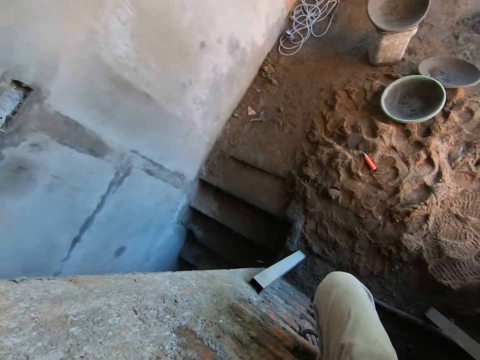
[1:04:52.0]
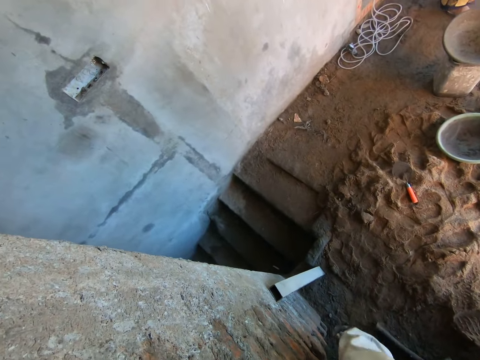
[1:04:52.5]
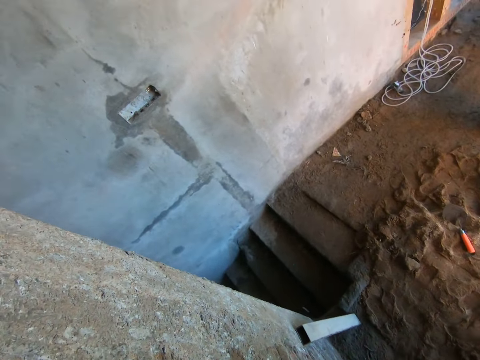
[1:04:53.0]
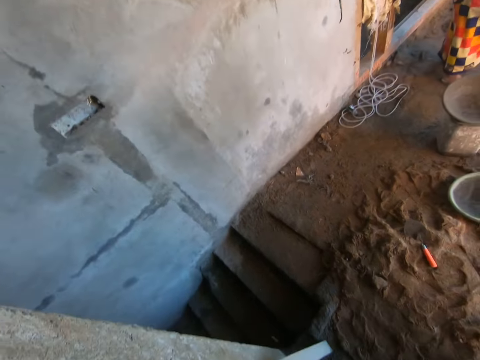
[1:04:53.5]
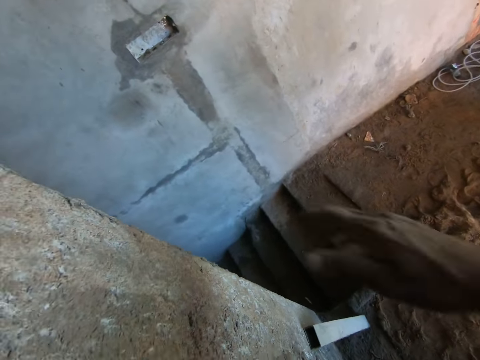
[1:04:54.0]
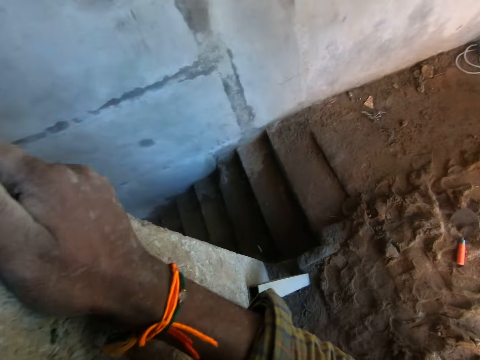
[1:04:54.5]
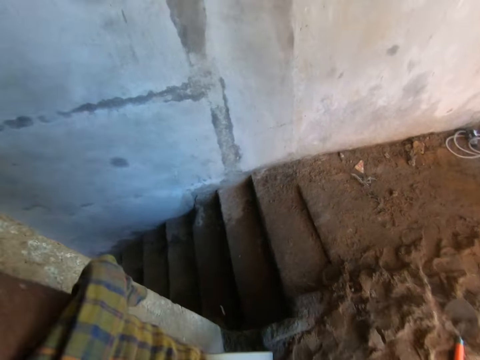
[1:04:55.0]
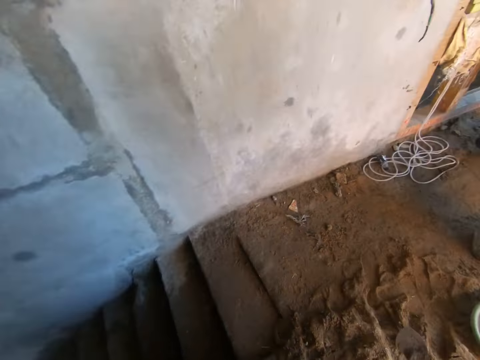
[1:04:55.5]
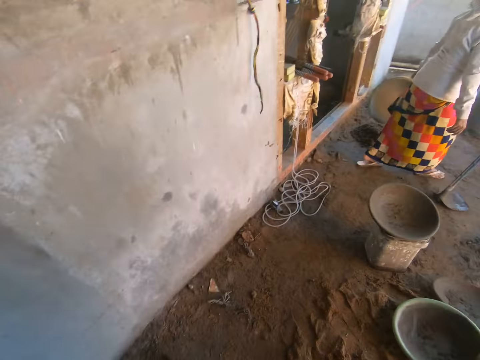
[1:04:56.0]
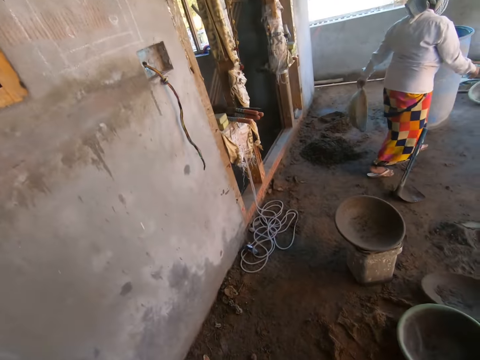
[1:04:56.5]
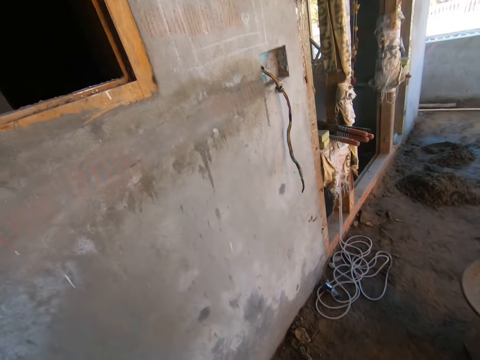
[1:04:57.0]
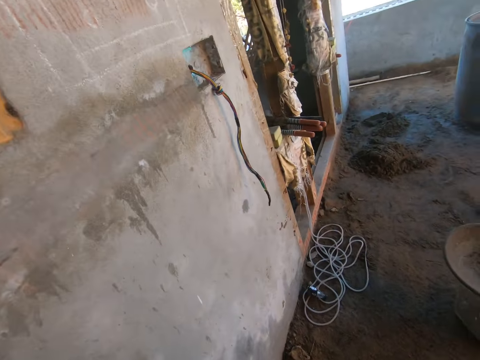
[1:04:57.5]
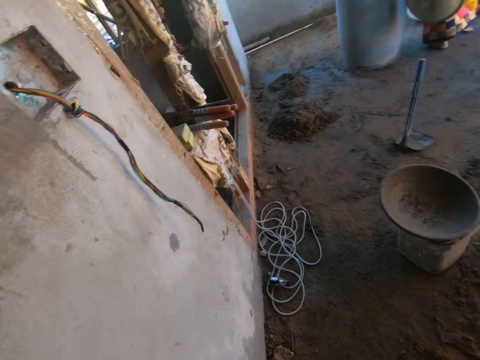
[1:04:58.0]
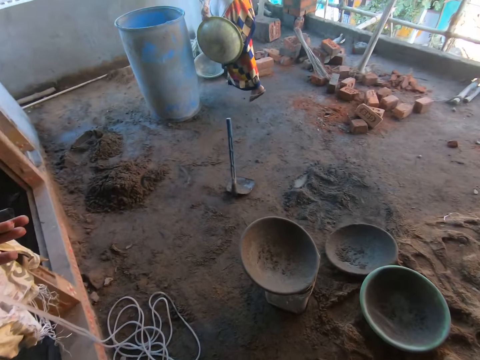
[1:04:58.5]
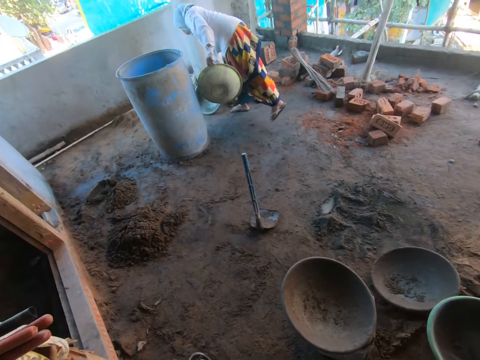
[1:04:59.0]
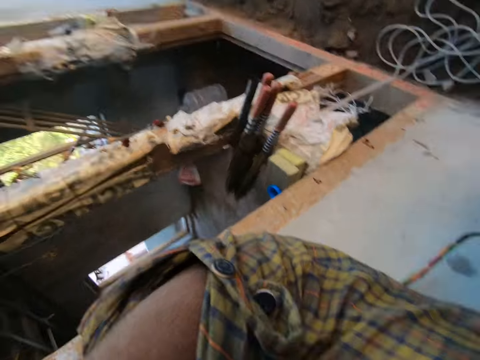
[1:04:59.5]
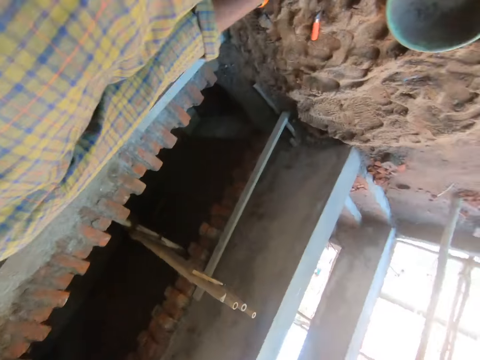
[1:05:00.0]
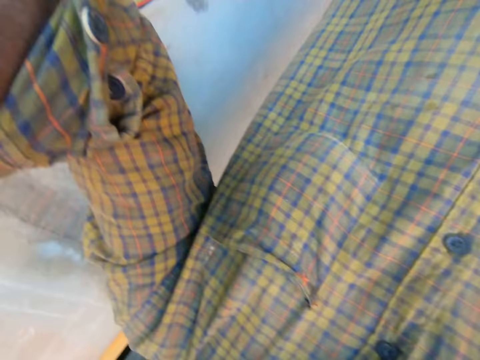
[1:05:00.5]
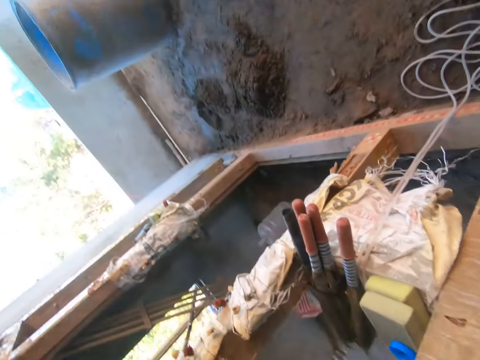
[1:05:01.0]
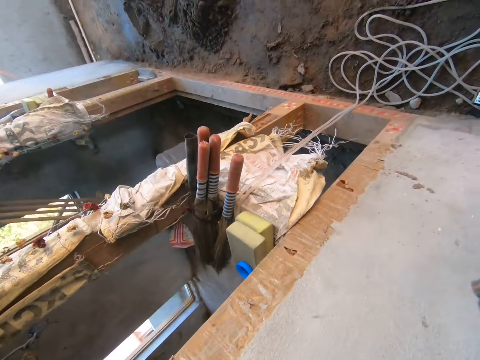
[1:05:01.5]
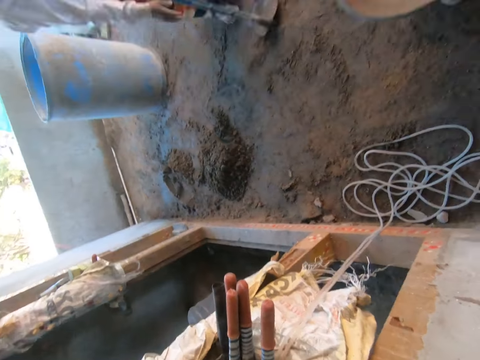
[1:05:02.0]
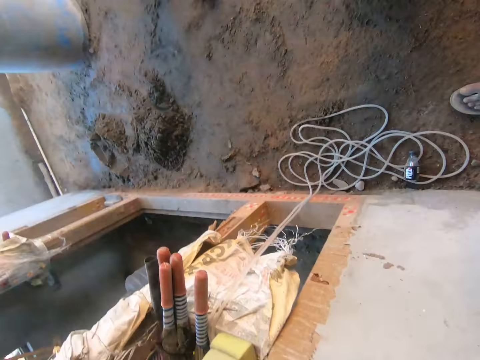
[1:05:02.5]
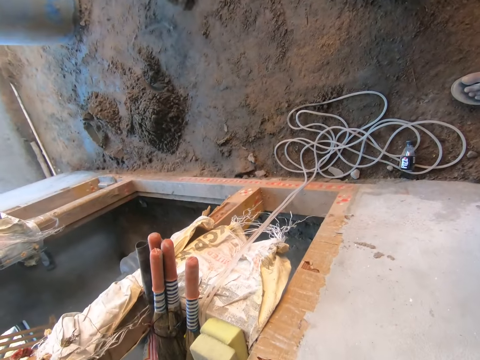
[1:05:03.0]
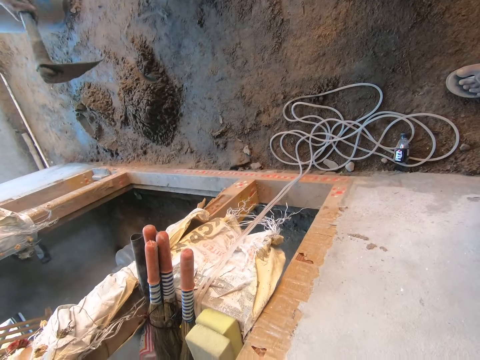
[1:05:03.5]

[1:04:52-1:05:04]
The camera wearer climbs down. They hold the wall. They jump down from the bamboo stand. They walk around. They hold the camera.

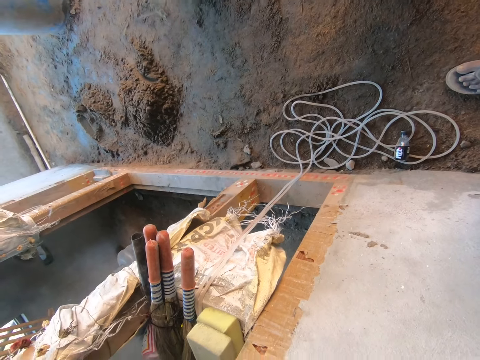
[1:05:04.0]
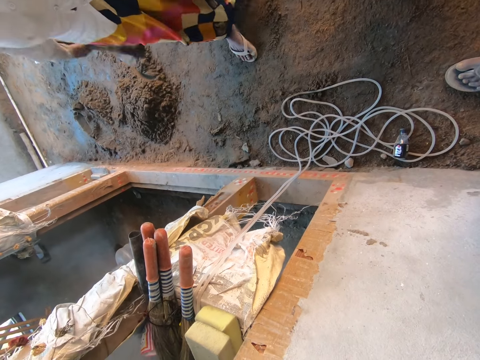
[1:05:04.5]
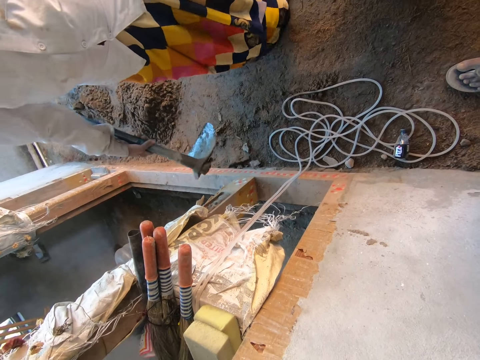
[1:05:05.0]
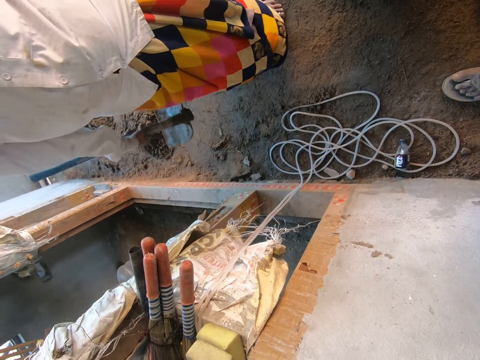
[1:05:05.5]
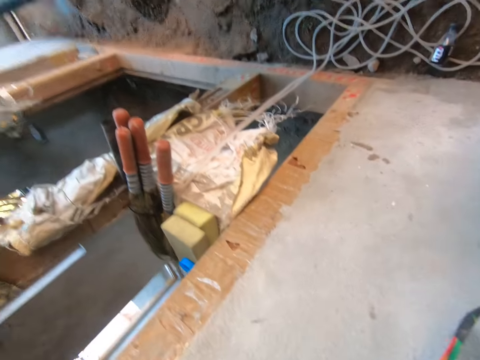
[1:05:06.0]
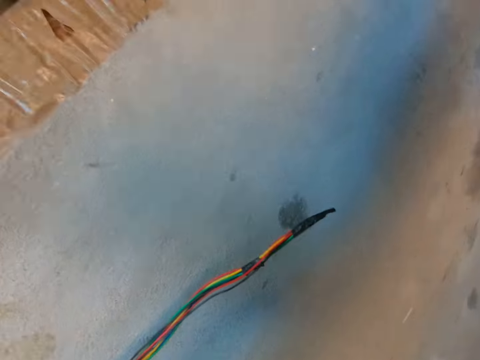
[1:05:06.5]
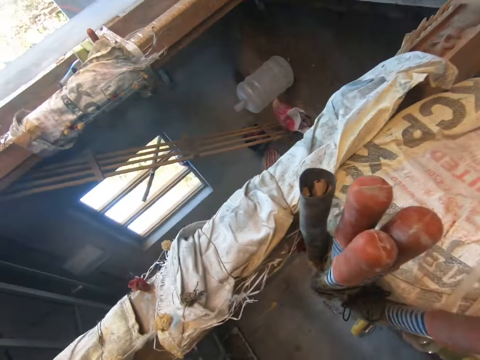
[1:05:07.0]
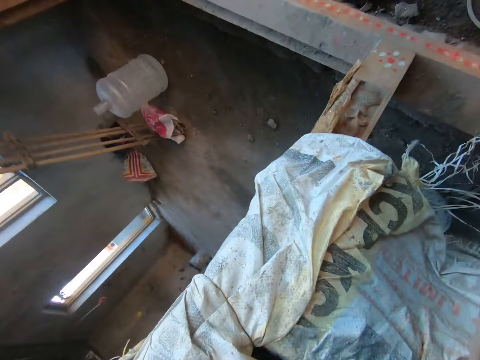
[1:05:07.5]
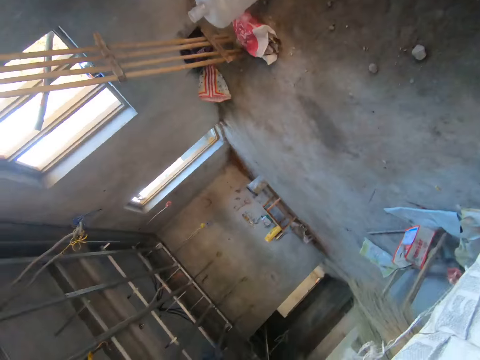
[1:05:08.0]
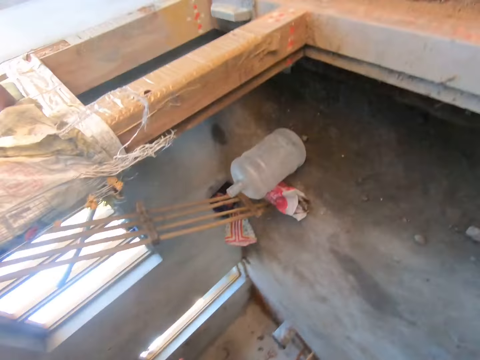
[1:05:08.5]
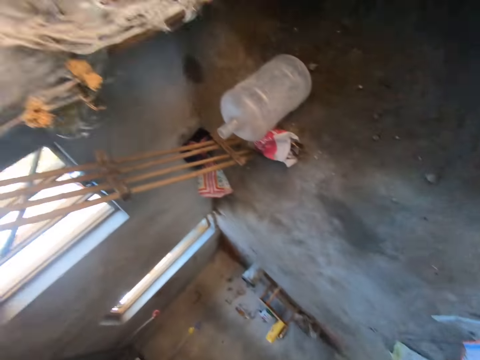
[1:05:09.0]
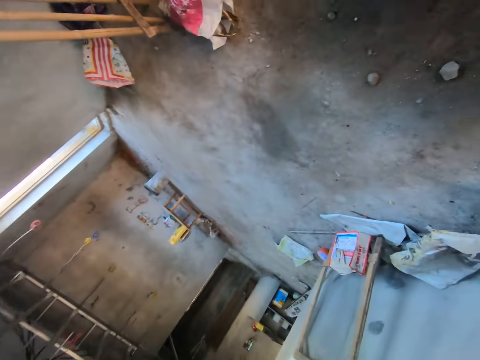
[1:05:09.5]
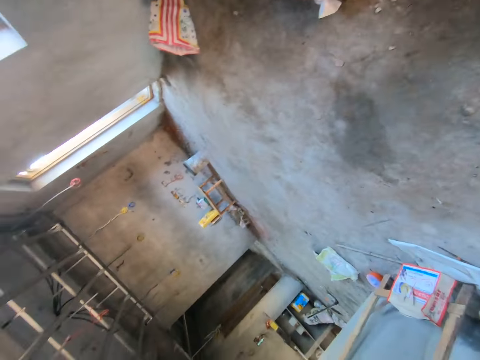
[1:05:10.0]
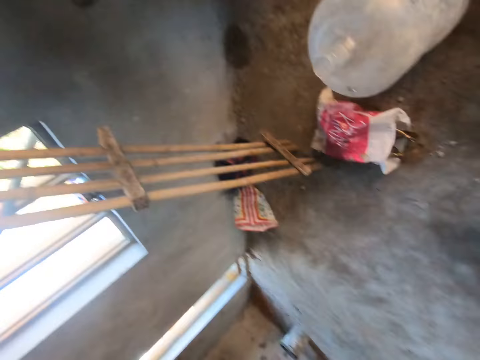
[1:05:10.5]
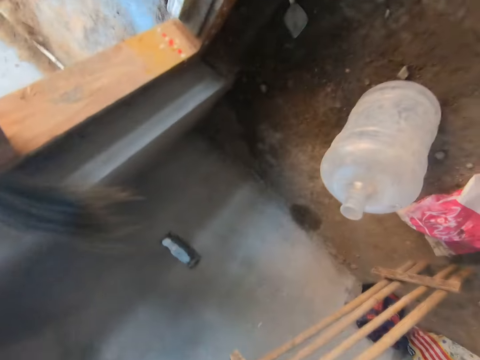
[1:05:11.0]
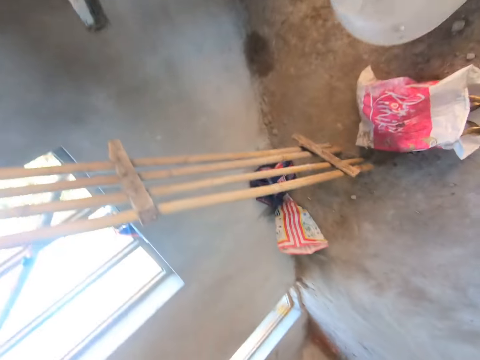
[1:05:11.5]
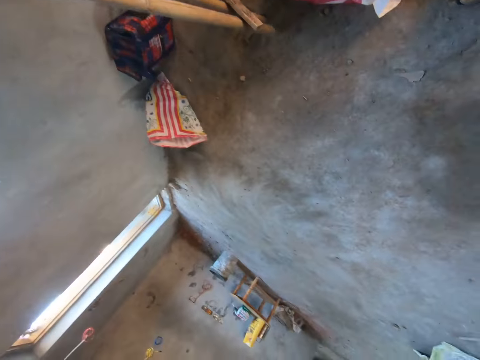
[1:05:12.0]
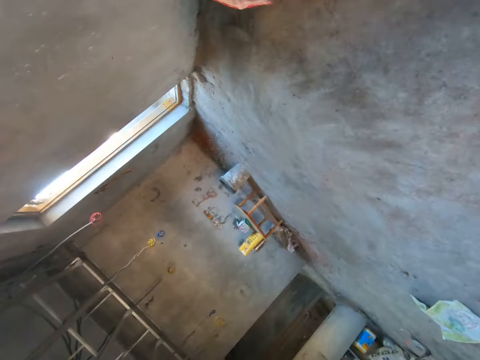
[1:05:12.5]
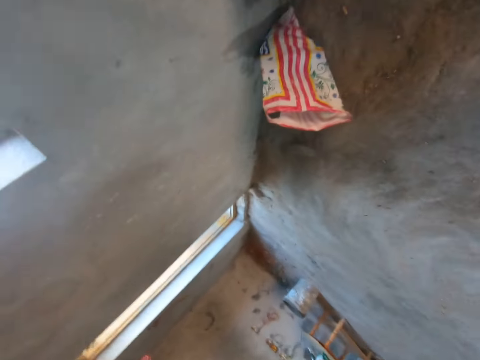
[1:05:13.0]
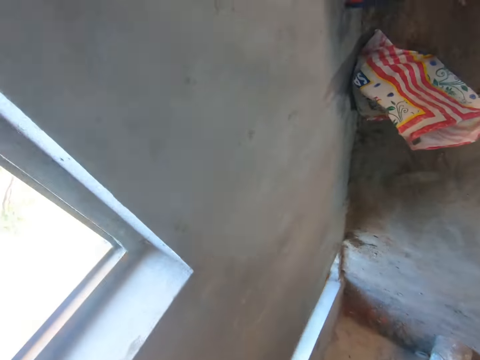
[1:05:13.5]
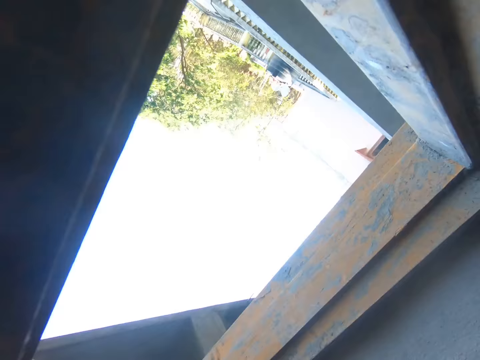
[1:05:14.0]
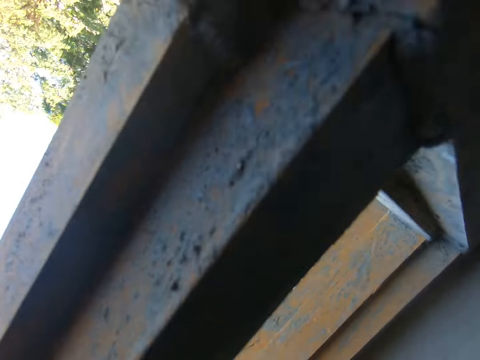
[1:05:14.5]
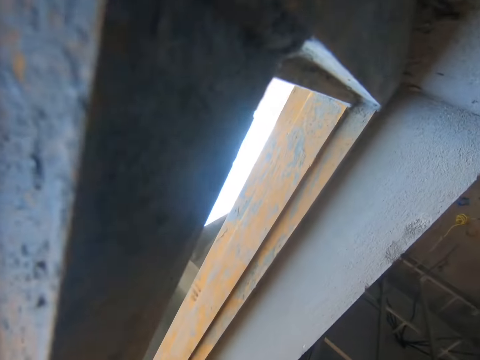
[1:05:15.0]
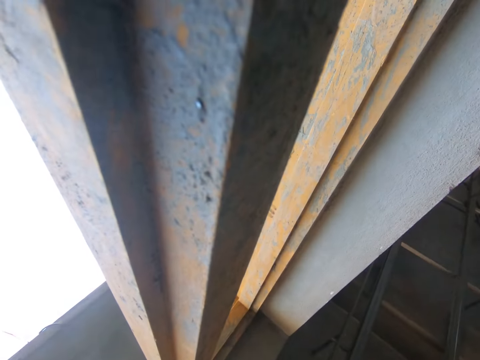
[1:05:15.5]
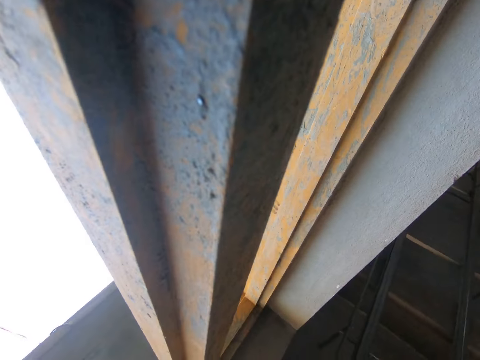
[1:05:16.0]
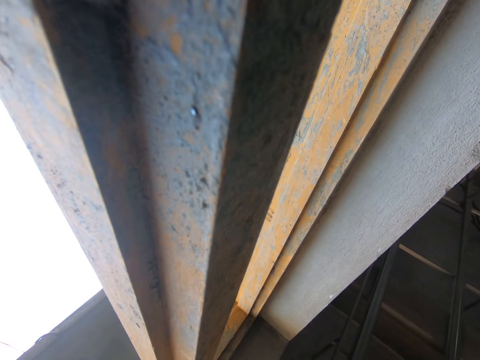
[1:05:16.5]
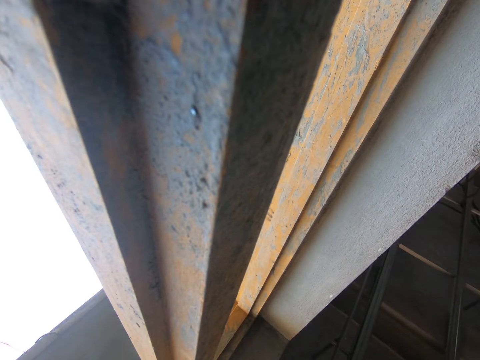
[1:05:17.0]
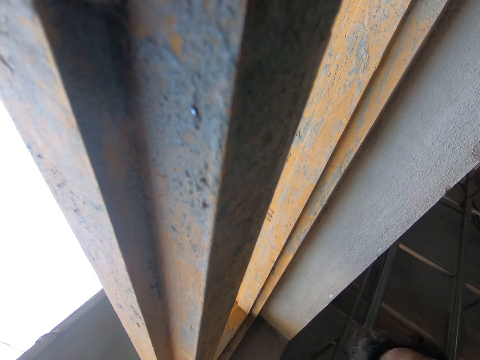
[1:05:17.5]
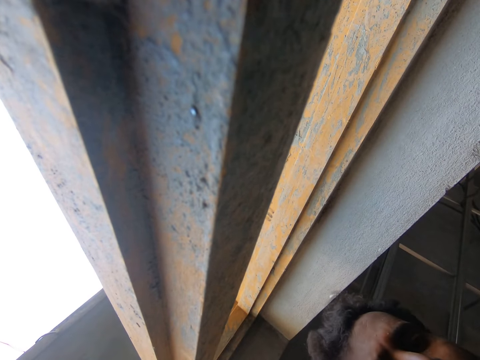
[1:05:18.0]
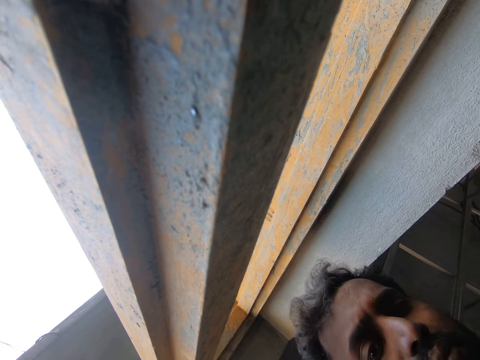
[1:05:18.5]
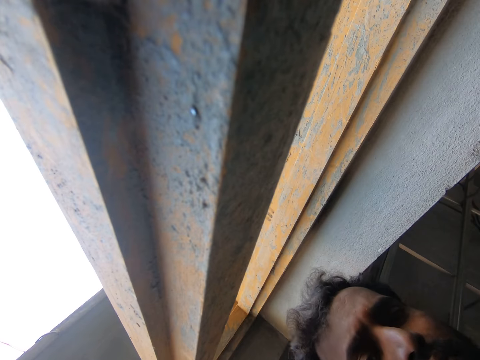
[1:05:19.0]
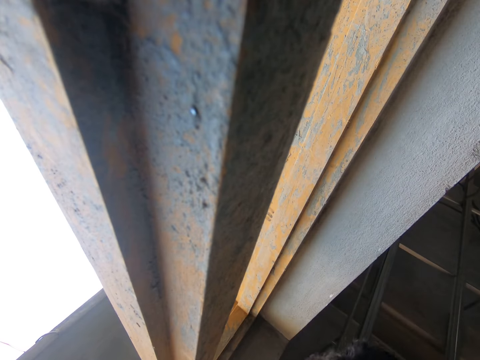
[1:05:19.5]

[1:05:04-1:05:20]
The camera wearer holds a hoe with her right hand. She walks around. She walks into a building.
